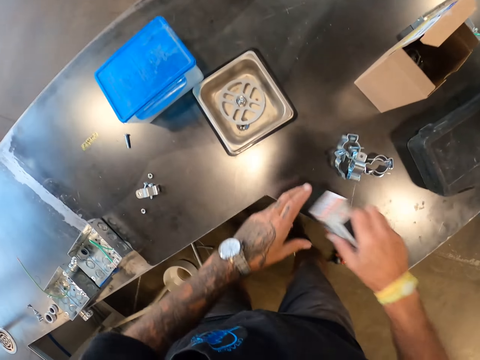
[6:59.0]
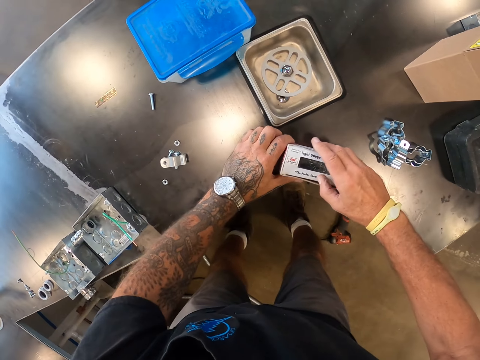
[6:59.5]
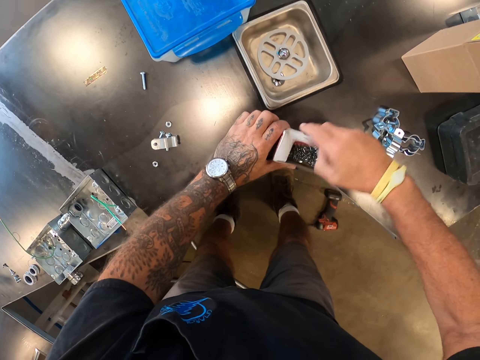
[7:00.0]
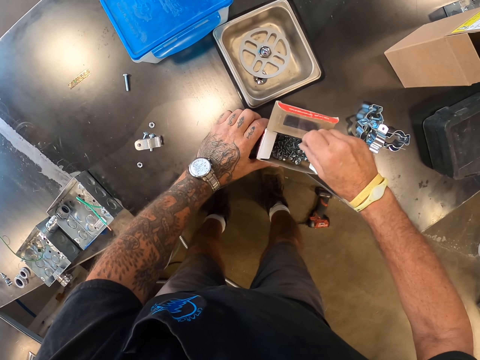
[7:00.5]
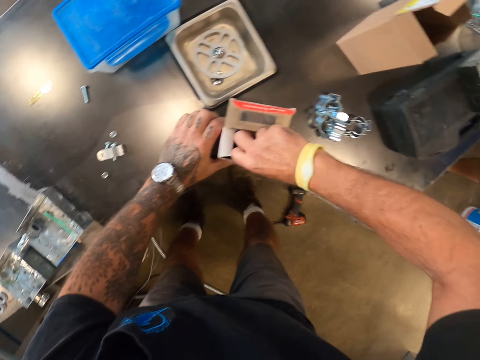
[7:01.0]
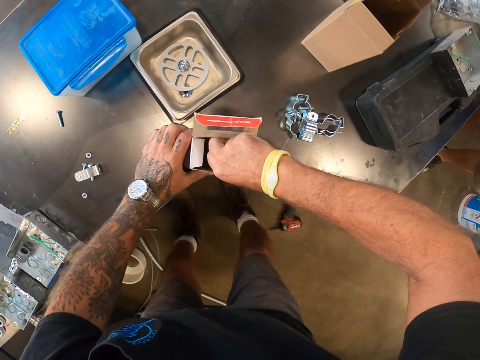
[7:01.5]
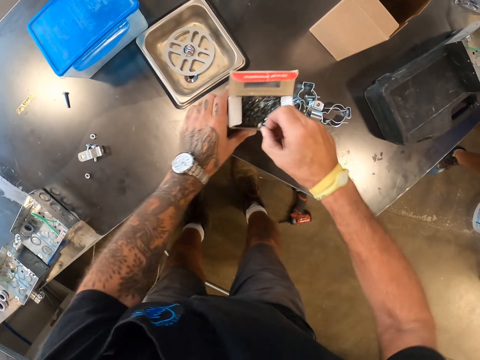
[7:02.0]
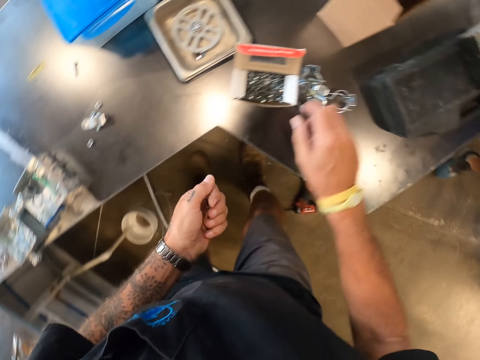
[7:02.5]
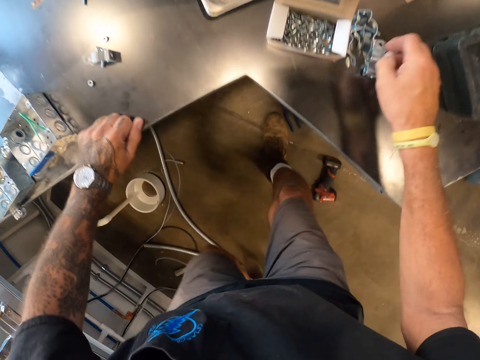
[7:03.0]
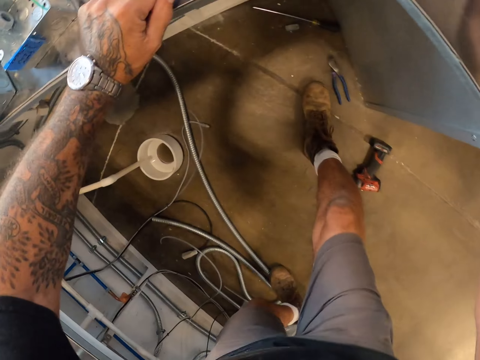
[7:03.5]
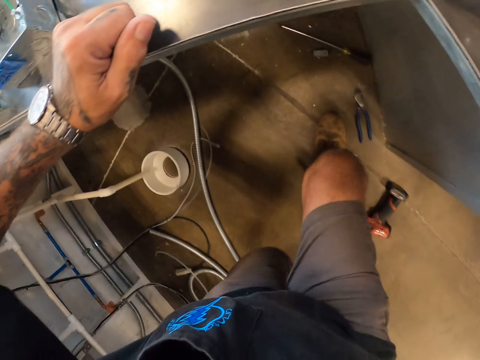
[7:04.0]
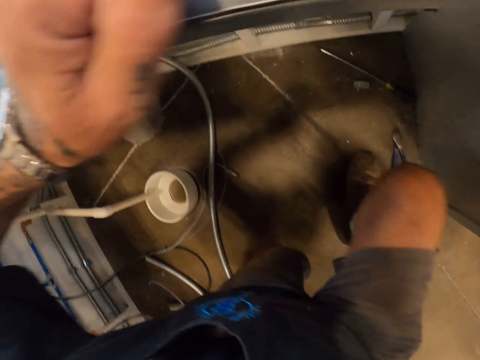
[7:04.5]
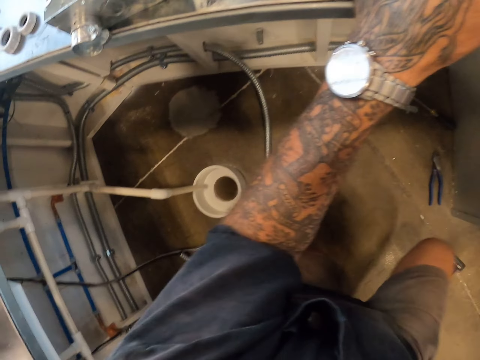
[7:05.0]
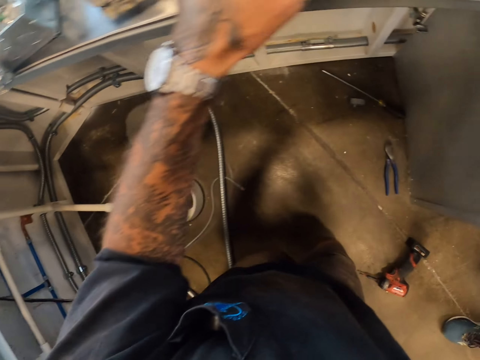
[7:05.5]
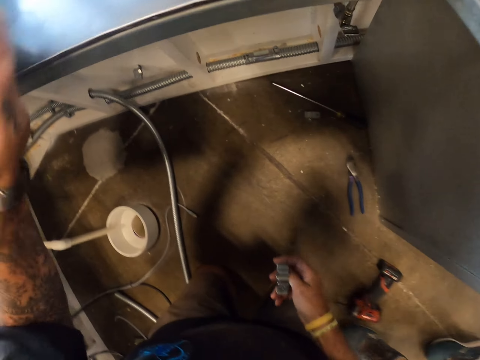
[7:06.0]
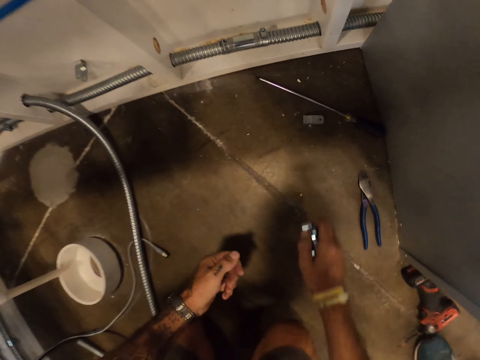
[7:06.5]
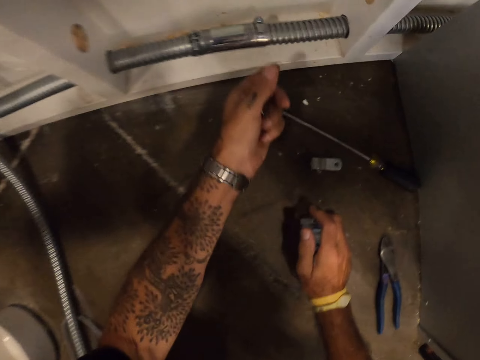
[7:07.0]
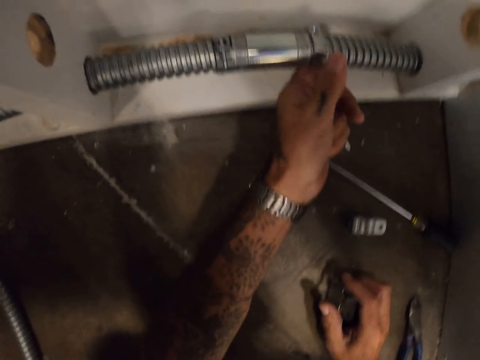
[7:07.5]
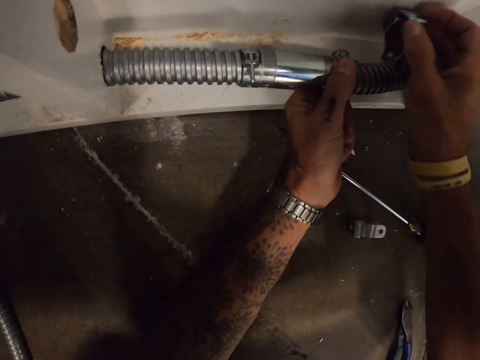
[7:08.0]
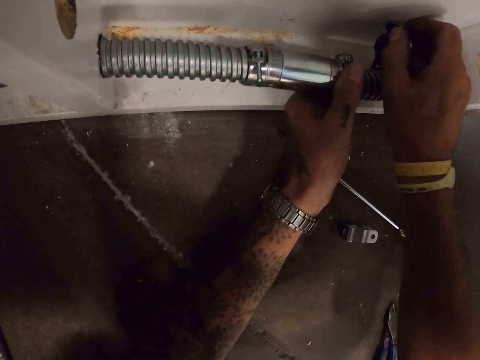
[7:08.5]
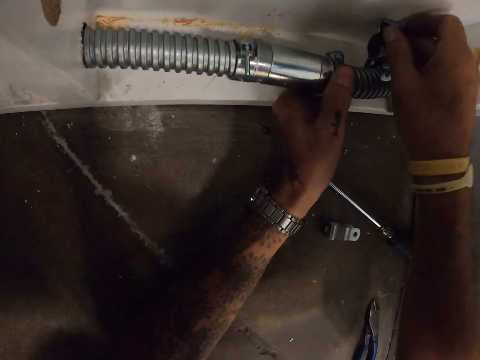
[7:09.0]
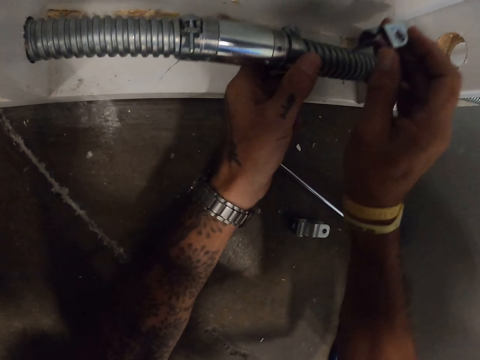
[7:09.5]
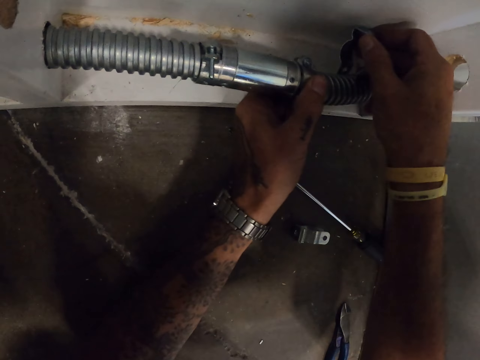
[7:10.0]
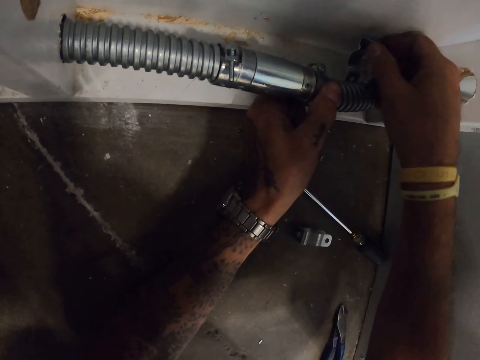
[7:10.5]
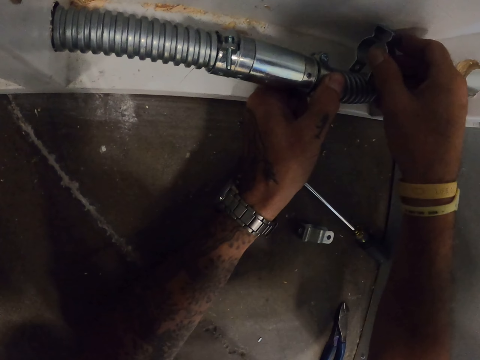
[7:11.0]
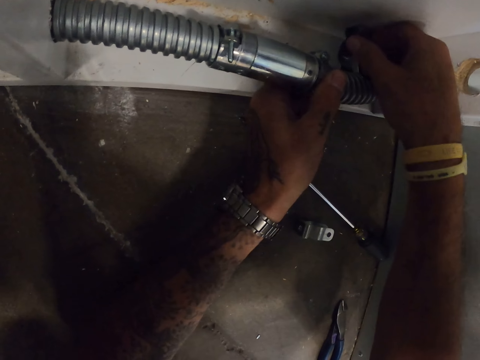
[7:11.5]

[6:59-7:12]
The camera wearer opens the box of screws. They pick up a screw from the box. They pick up a holder clip from the table. They bend down. They kneel on the floor. They touch the pipe. They place the holder clip on the pipe.

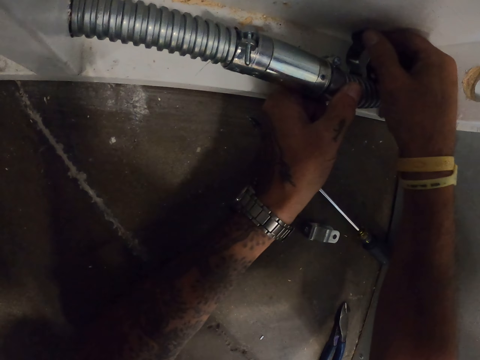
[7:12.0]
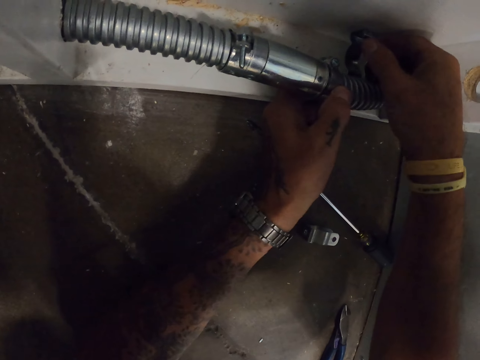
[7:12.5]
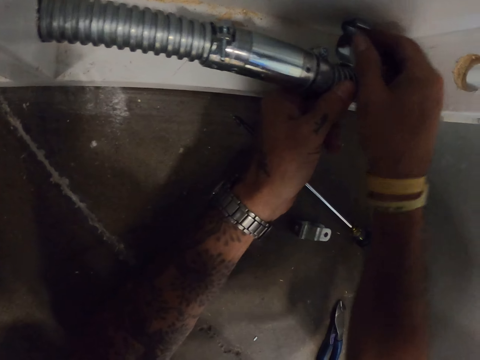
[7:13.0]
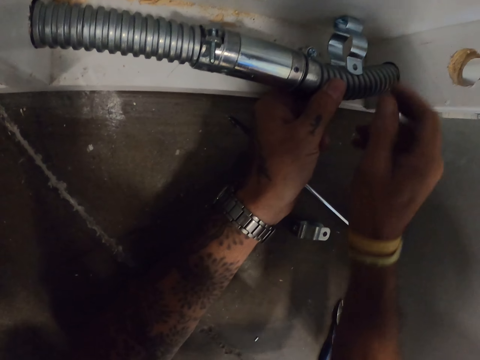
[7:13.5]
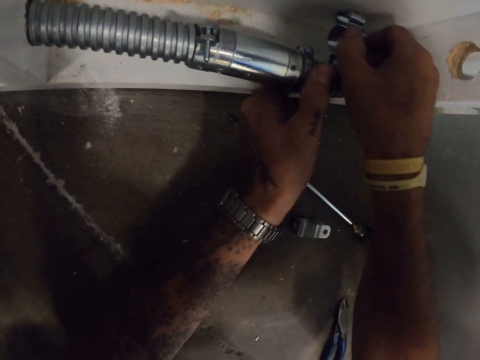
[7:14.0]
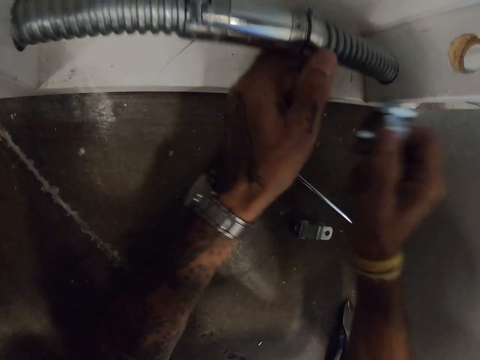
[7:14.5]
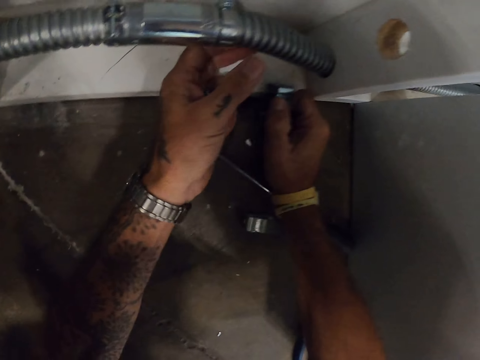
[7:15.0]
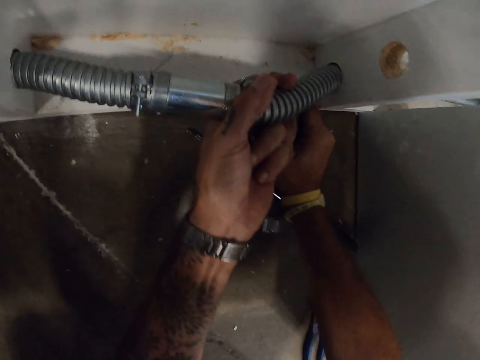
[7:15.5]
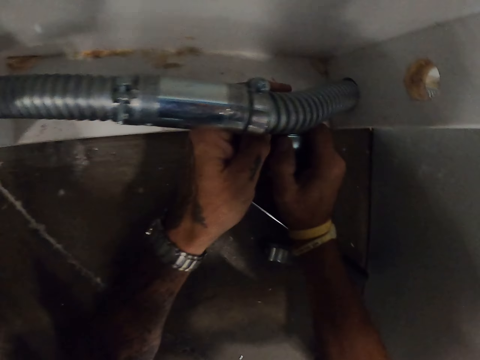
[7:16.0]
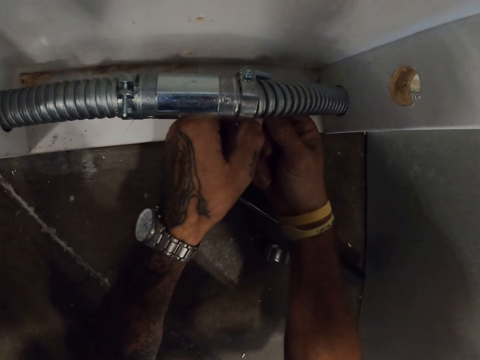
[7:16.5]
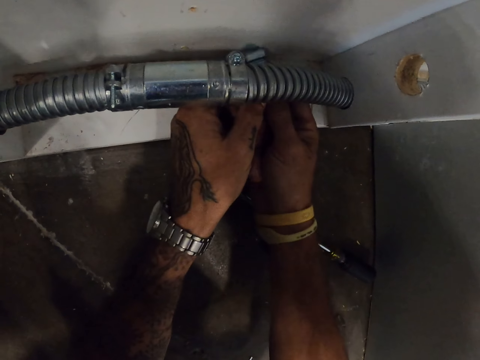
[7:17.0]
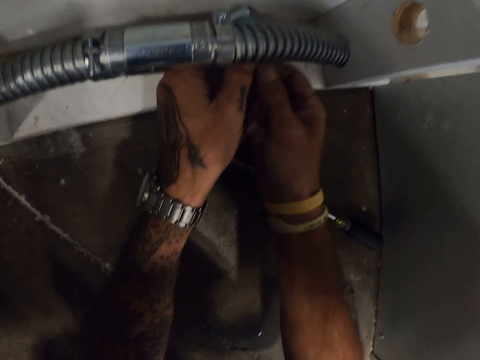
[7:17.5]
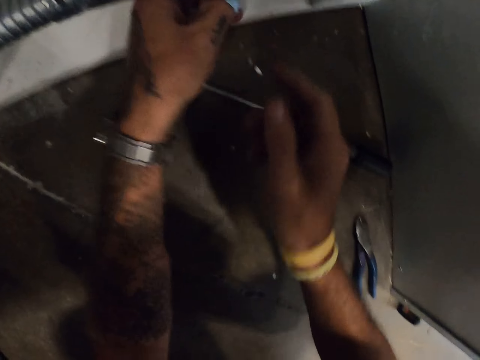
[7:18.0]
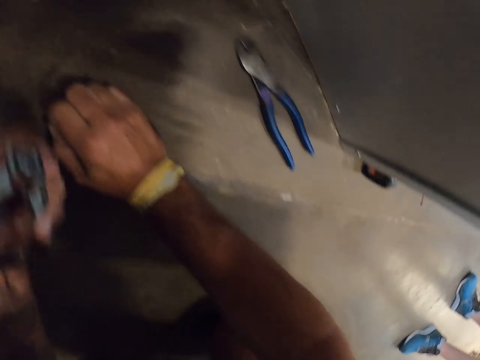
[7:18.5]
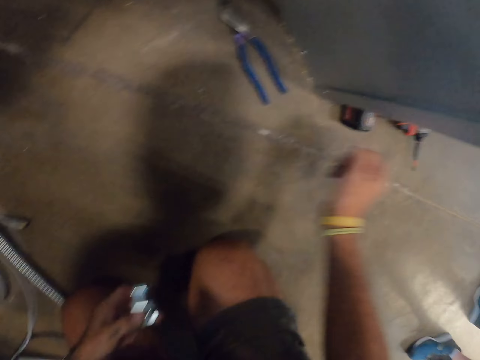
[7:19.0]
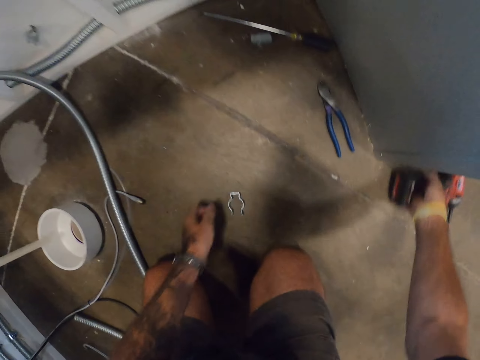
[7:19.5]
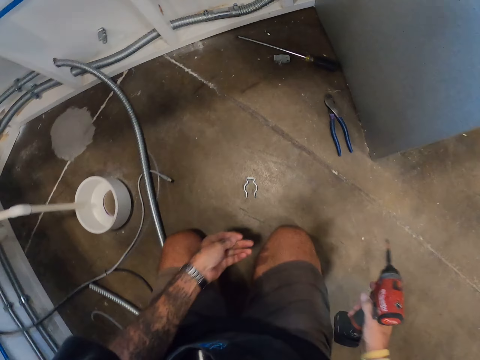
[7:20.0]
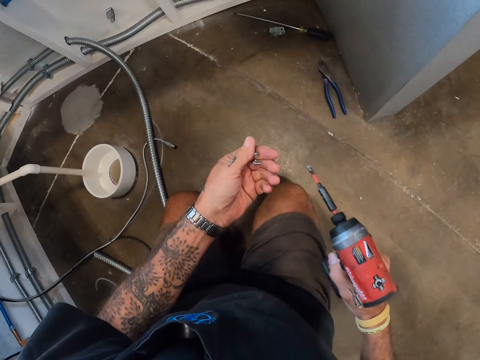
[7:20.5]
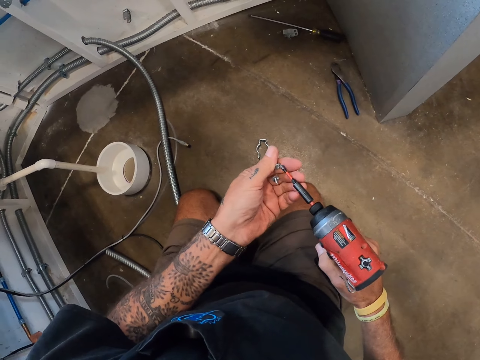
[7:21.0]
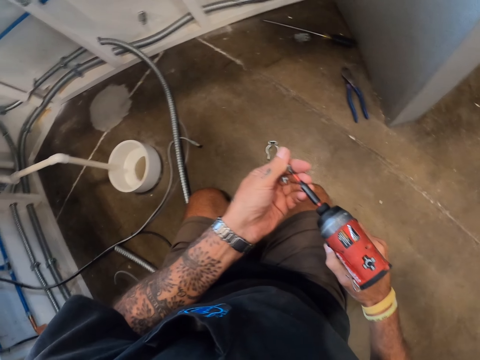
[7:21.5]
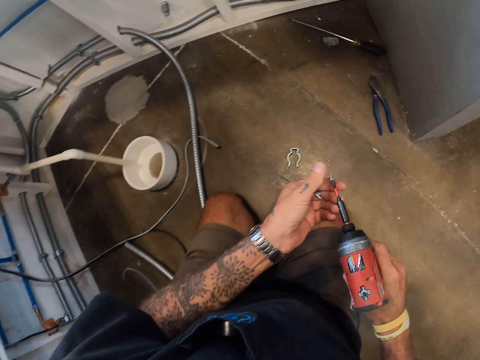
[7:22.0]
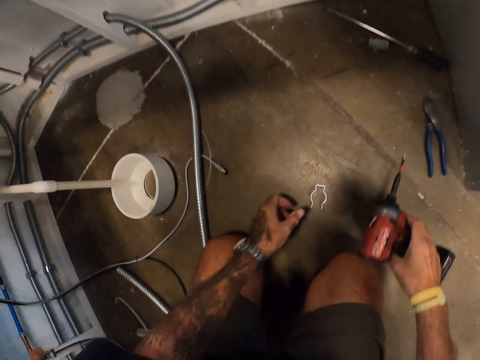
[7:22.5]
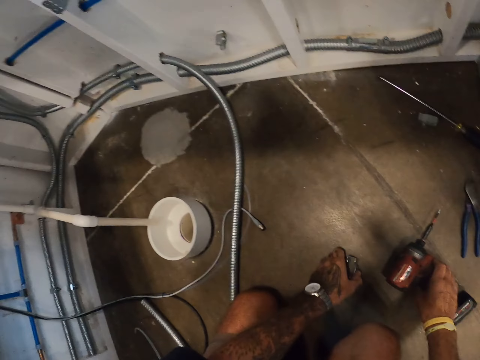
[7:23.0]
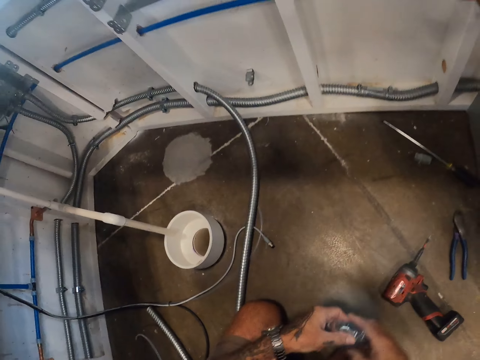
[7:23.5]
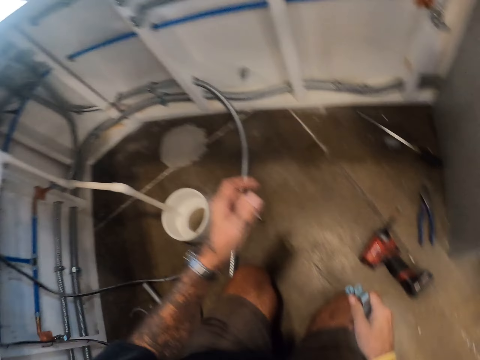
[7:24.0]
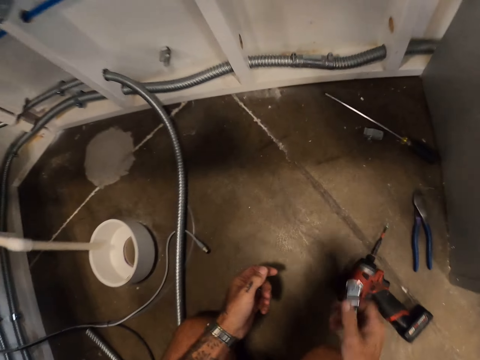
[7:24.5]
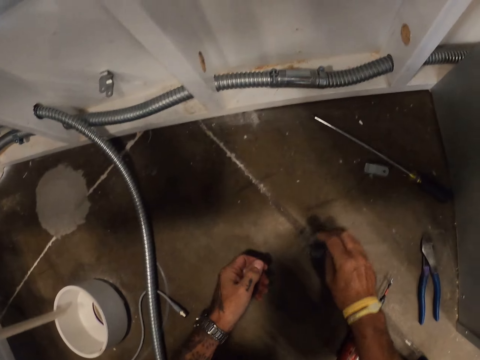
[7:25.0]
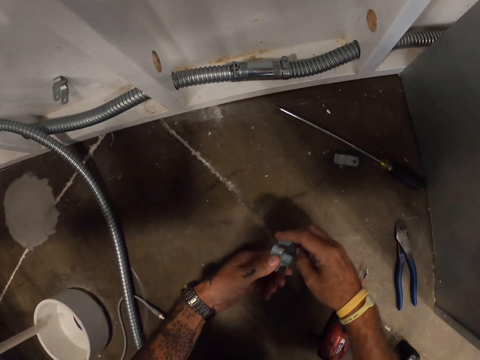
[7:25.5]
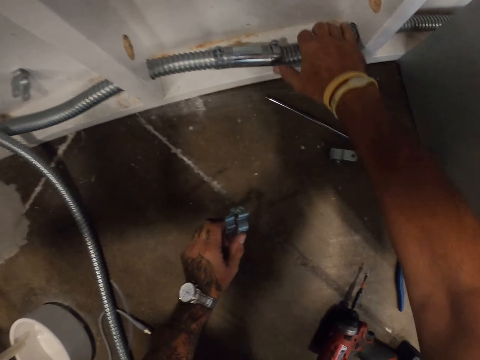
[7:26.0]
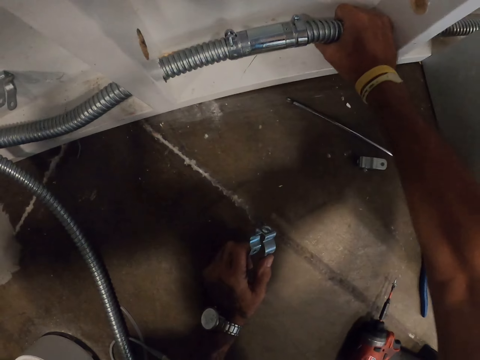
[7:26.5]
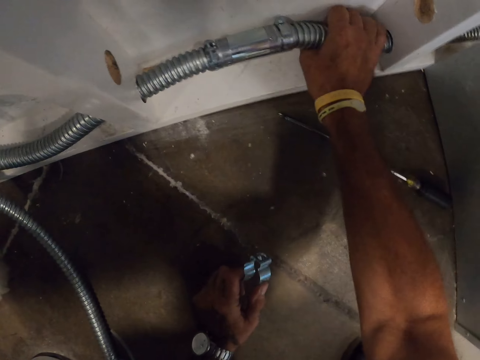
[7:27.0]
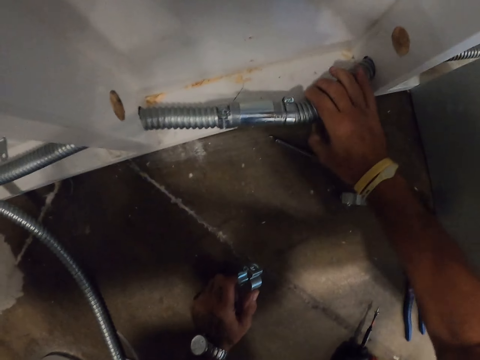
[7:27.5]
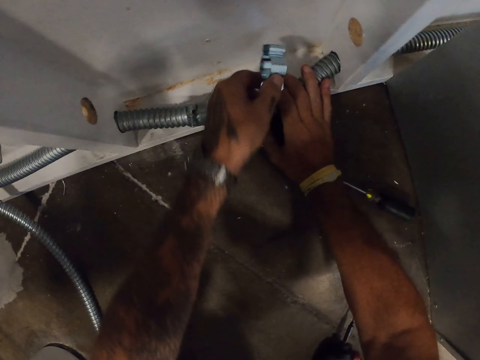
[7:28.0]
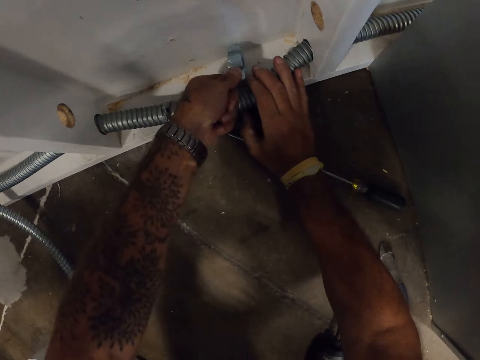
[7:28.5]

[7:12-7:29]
The camera wearer removes a holder clip from the pipe. They touch the pipe. They place the holder clip on the pipe. They pick up the drilling gun or drill from the floor. They insert a screw on the drill. They drill something. They put the drilling gun on the floor. They pick up a holder clip. They touch the pipe.
